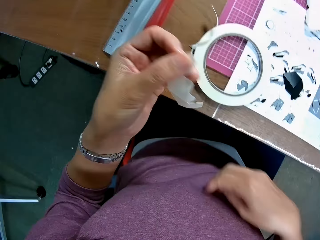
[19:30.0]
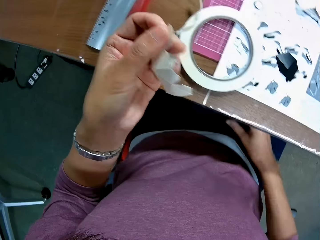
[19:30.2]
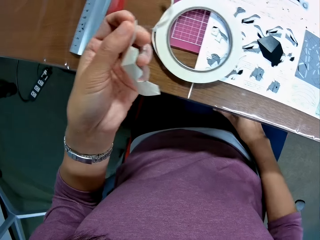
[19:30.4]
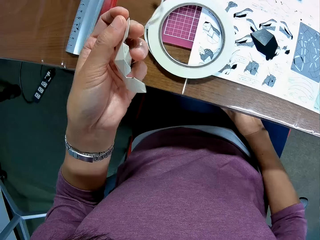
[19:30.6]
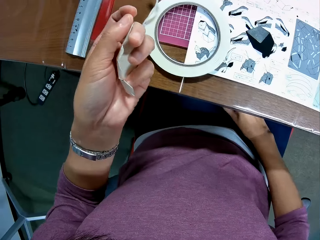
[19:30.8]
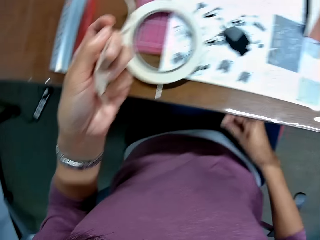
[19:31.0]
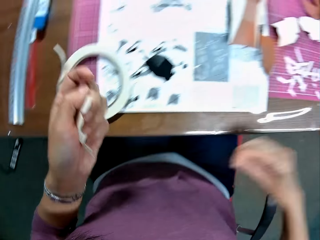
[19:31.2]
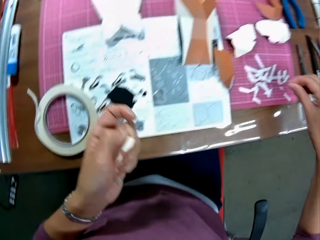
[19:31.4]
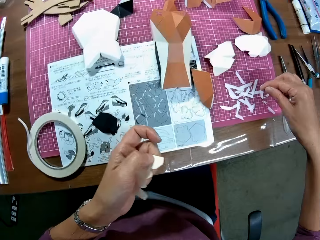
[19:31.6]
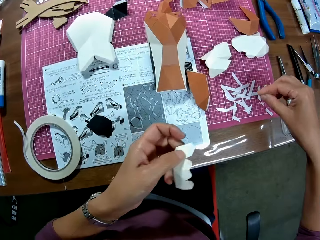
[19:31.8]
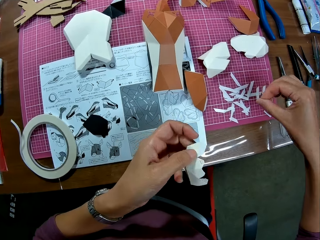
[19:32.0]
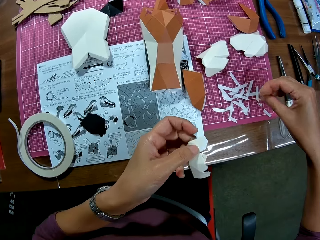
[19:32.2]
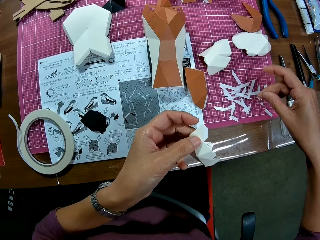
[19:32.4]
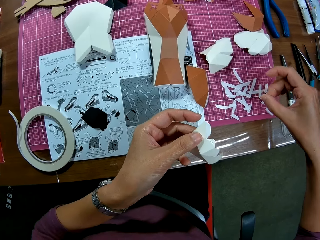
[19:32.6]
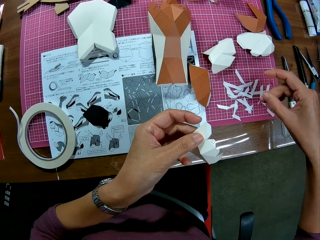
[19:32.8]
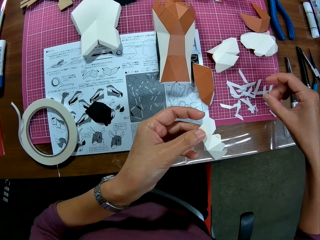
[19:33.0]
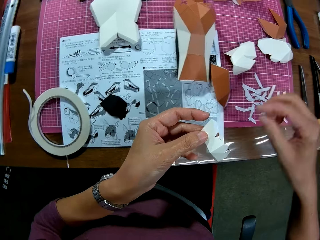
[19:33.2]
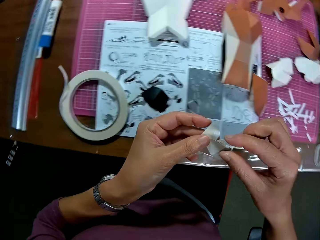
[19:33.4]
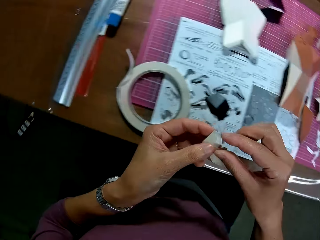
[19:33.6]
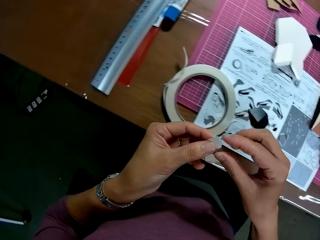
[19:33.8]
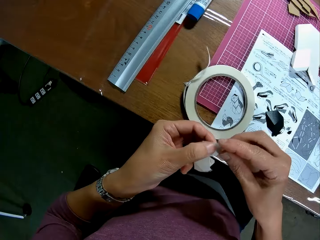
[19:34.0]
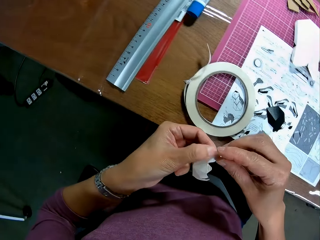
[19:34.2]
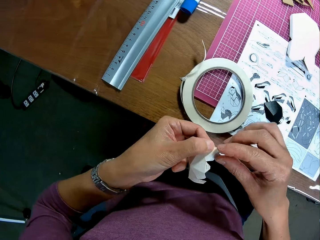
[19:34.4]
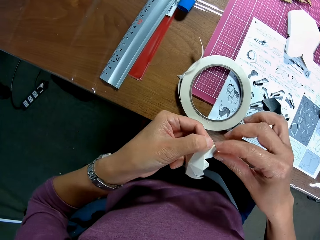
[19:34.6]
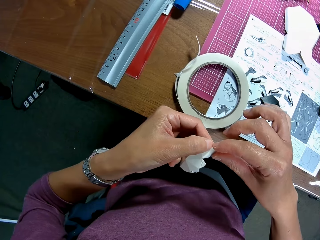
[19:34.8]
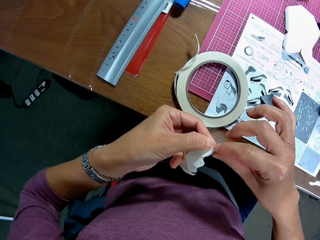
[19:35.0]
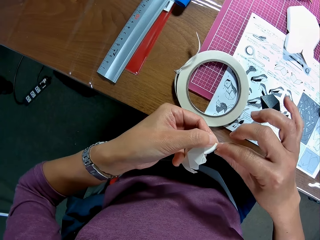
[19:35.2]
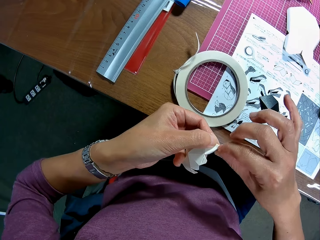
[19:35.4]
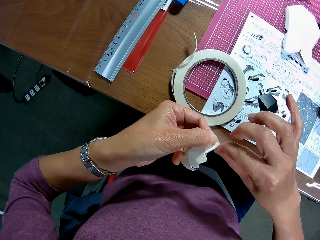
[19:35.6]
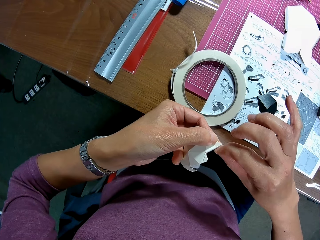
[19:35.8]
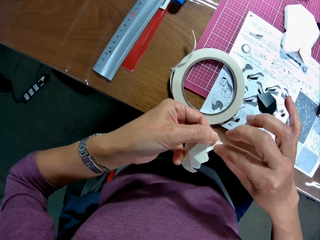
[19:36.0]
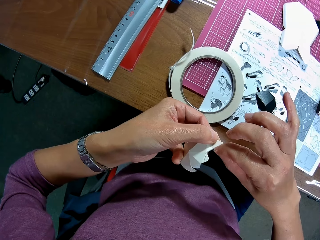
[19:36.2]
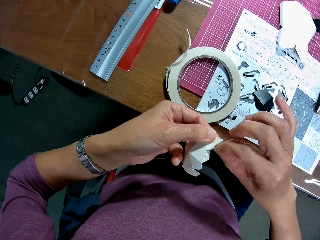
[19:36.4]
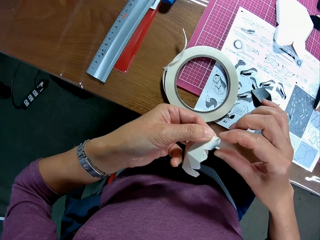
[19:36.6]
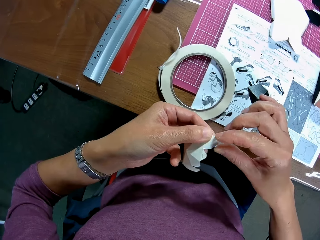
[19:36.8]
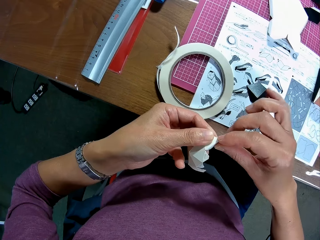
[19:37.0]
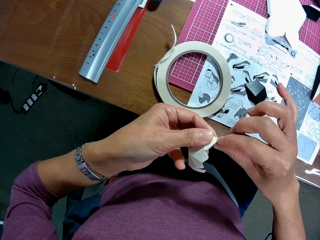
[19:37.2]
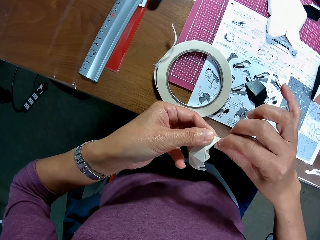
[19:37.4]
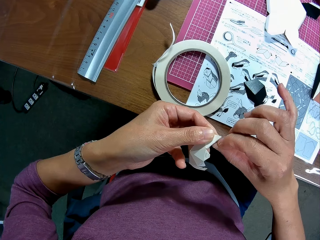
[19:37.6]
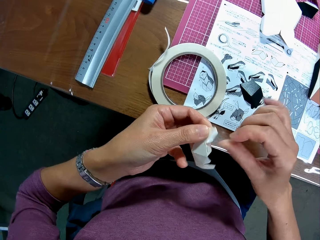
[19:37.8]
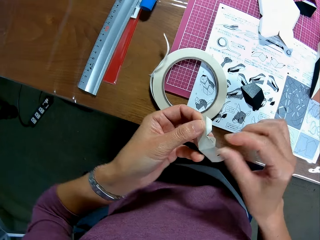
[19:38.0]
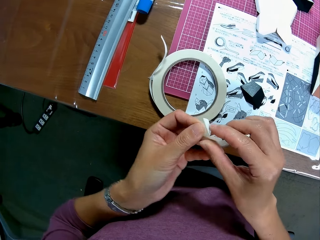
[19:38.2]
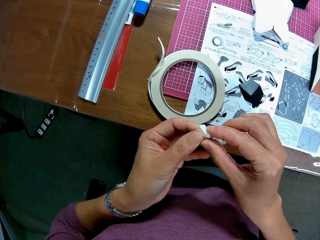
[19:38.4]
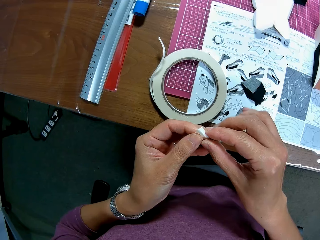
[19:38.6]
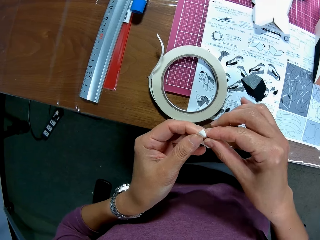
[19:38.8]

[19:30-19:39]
The camera wearer picks a strip of paper on the thighs with her right hand. She drops the strip of paper with other strips of paper on the table. She adjusts the paper craft with her hands. She removes a piece of paper from a craft paper.

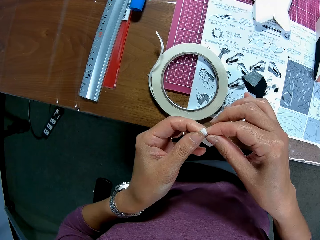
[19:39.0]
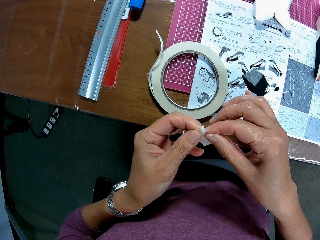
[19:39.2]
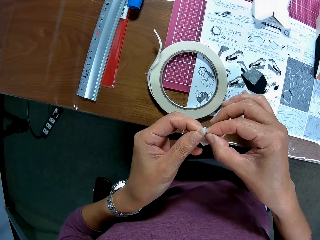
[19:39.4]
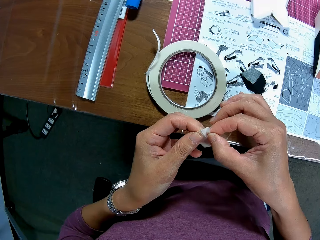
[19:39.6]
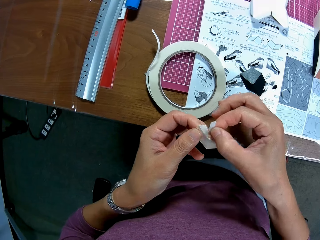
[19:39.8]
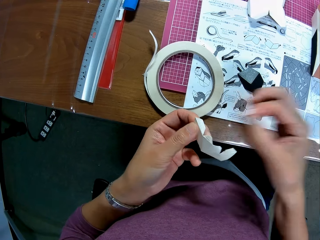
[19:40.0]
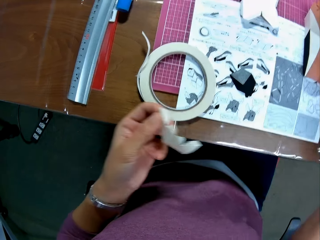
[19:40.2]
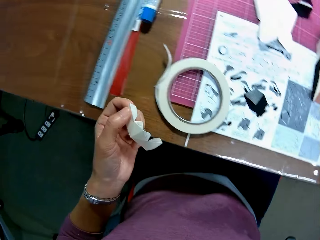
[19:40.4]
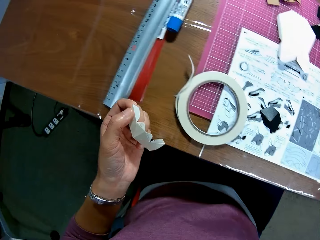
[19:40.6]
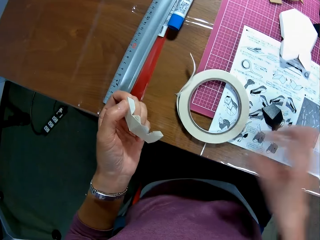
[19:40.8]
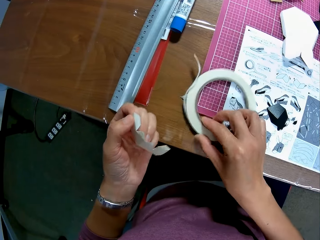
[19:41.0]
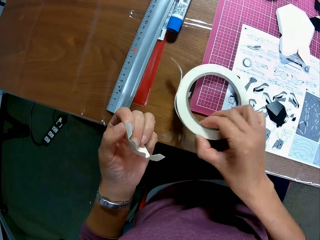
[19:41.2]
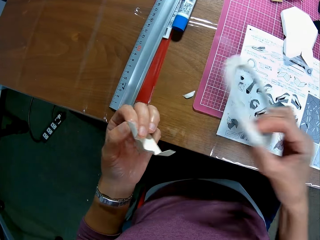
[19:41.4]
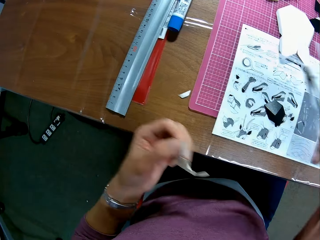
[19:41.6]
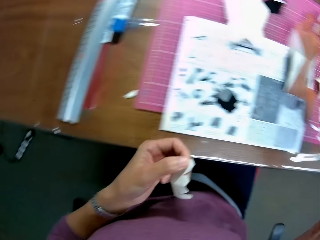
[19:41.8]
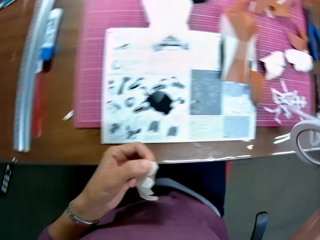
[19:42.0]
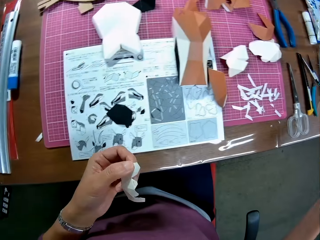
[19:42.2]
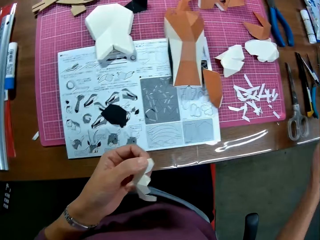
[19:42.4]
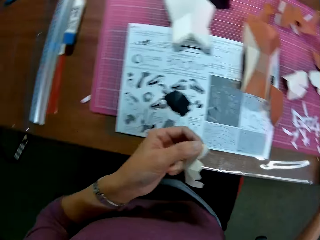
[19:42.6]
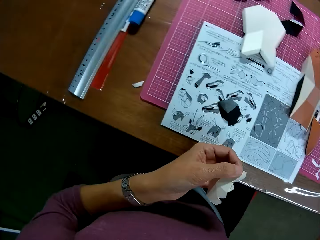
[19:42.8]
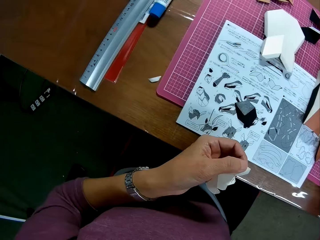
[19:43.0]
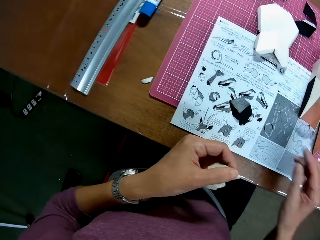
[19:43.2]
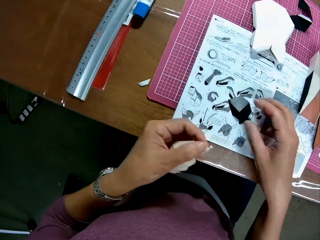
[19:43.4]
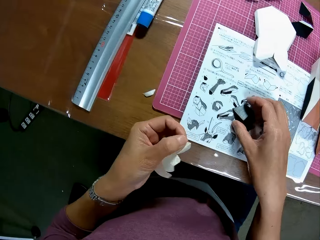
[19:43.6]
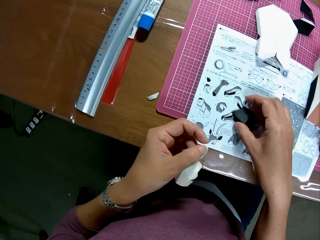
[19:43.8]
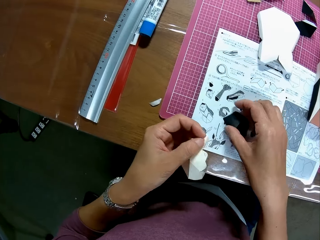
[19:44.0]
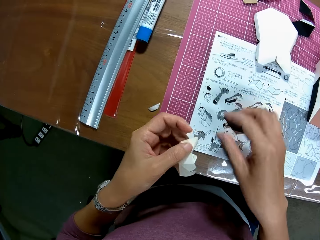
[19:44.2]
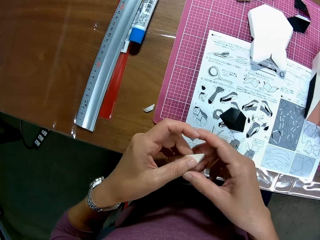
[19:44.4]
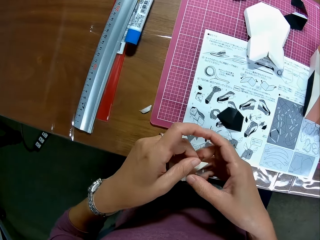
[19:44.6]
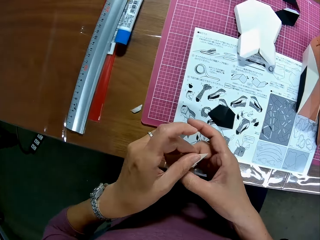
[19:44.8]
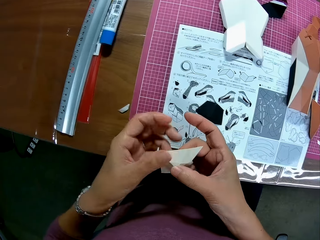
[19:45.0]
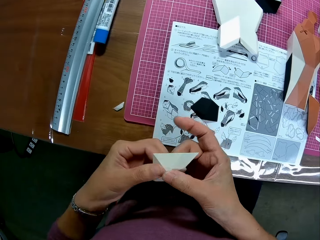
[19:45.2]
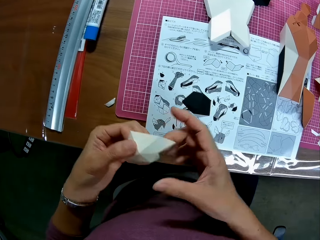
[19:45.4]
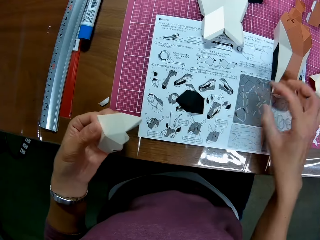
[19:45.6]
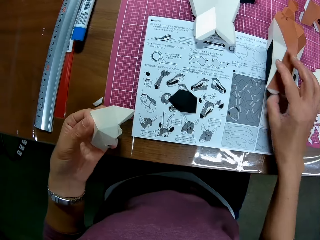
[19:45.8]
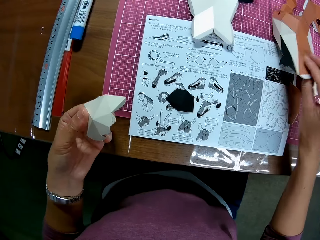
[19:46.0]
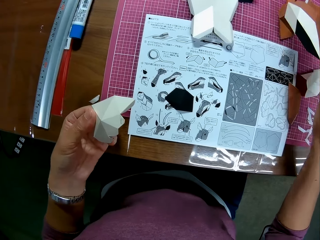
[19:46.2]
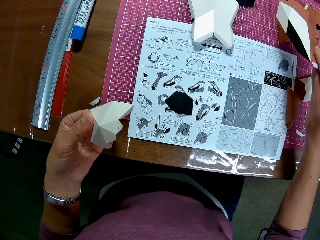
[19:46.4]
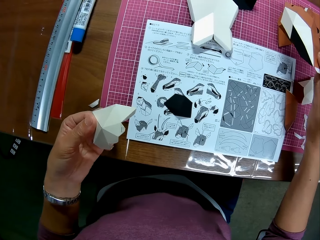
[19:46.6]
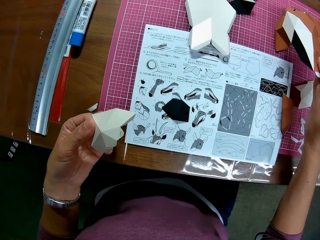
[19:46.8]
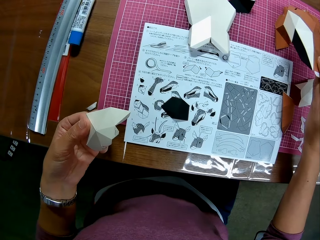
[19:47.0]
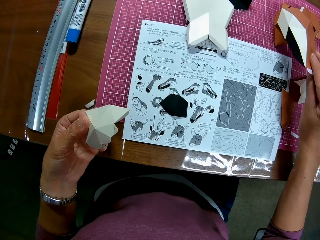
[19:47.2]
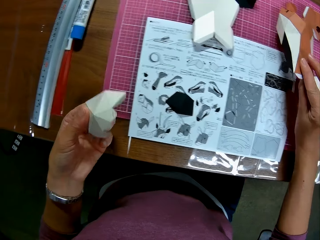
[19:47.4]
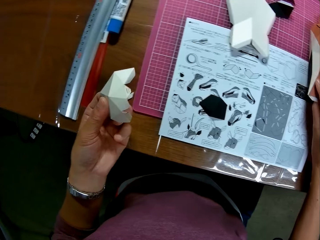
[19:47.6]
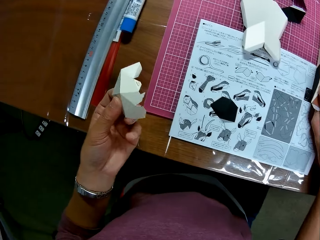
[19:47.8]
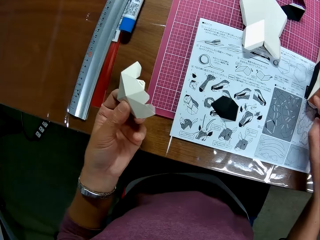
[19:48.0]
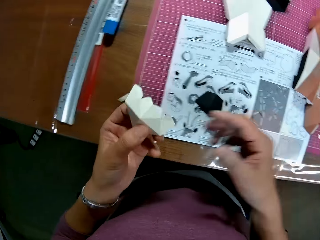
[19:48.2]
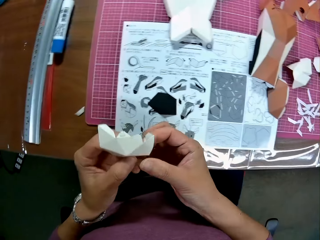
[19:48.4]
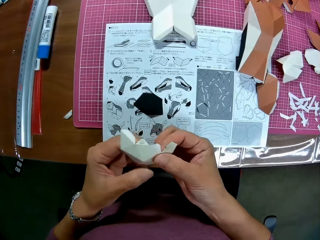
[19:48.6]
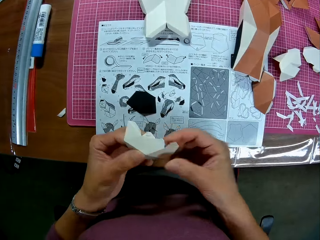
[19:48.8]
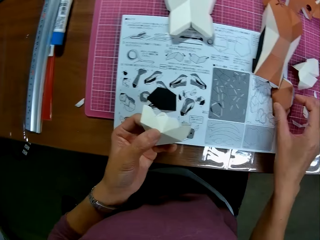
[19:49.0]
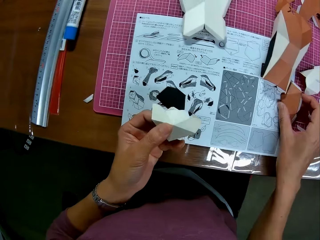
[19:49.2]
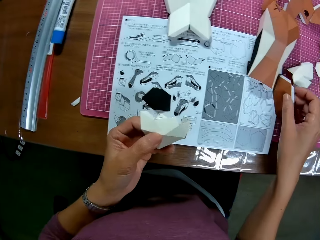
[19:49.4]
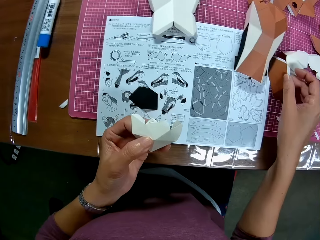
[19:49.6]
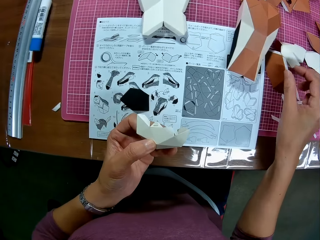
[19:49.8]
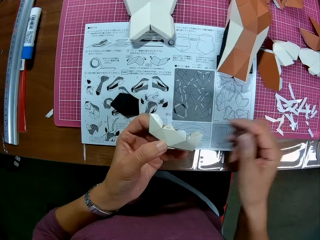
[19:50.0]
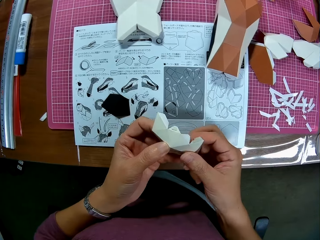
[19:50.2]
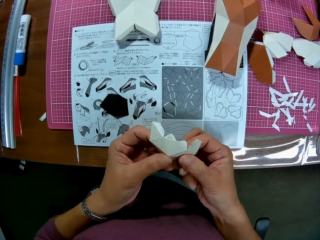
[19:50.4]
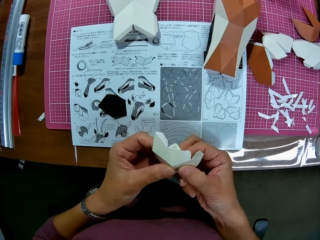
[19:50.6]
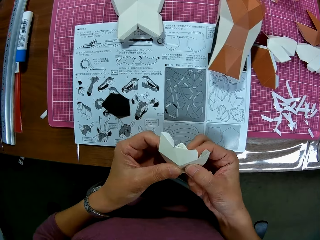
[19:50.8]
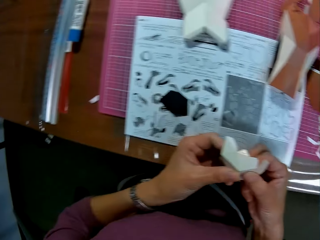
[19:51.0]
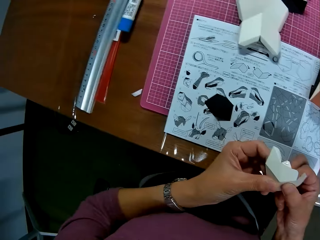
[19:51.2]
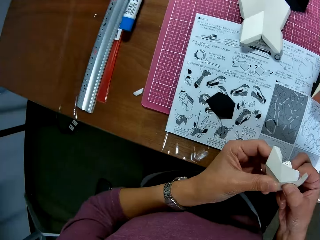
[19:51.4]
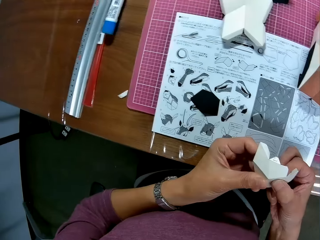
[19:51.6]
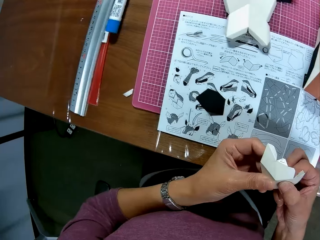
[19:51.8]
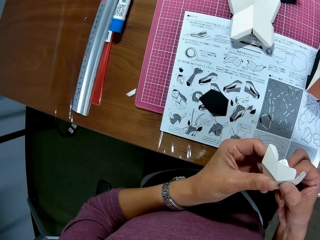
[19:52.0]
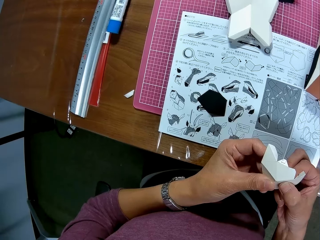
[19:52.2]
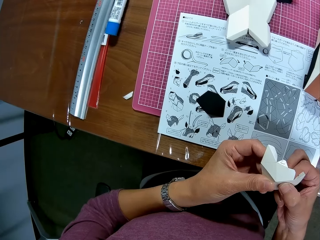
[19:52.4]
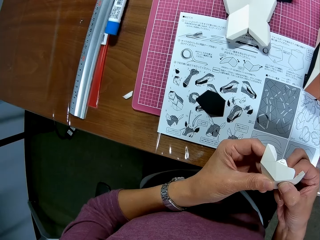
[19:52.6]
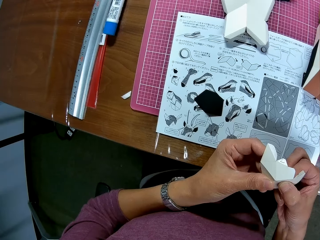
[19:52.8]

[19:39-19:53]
The camera wearer removes paper tape from the paper craft with her right hand. She puts a piece of paper on the table. She picks the paper tape or sellotape from the table with her right hand. She turns around. She drops the paper tape on the table with her right hand. She turns around. She adjusts the paper on the craft book. She holds a craft paper on the instruction booklet. She holds the craft paper. She adjusts the paper craft with her hands. She picks the other paper craft from the instruction booklet with her right hand. She drops the paper craft on the cutting mat with her right hand. She adjusts the paper craft with her hands. She holds the craft paper. She adjusts the other paper craft on the craft book with her right hand. She drags the craft paper on the cutting mat. She holds the craft paper. She adjusts the paper craft with her hands. She turns around. She looks at the instruction booklet.
